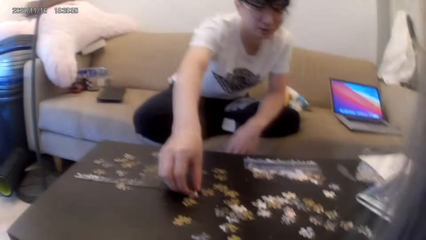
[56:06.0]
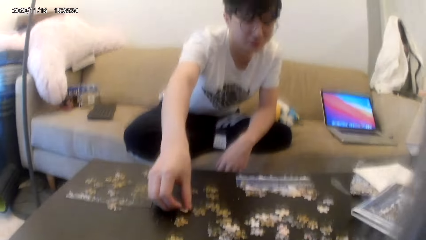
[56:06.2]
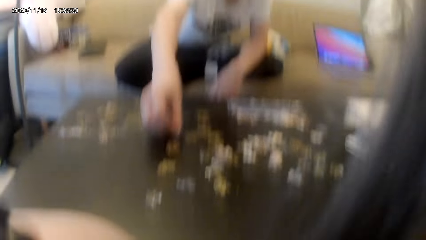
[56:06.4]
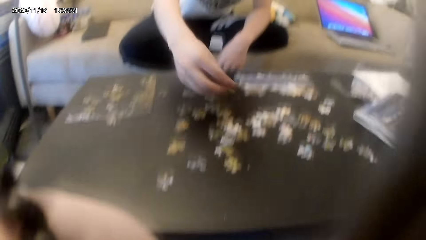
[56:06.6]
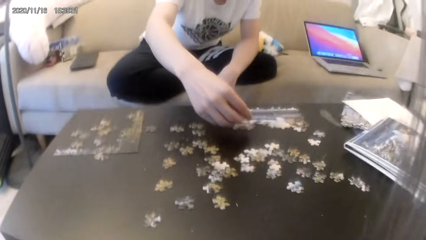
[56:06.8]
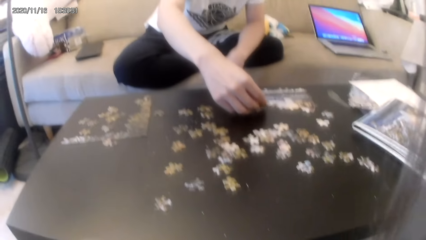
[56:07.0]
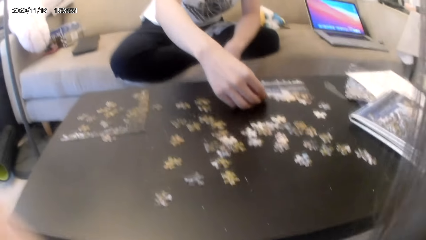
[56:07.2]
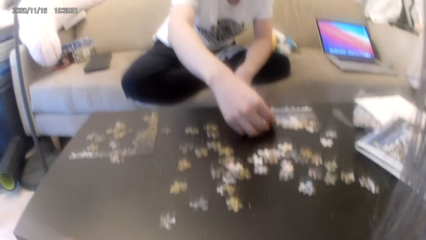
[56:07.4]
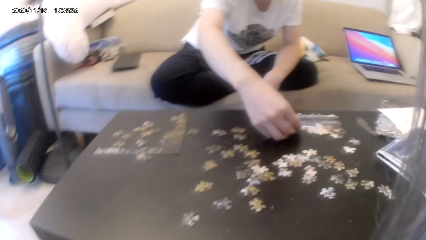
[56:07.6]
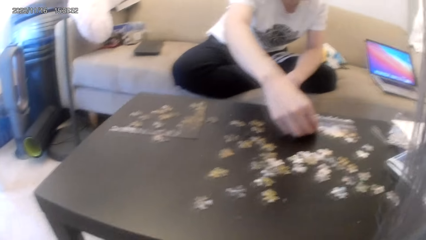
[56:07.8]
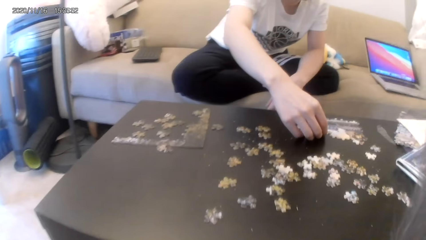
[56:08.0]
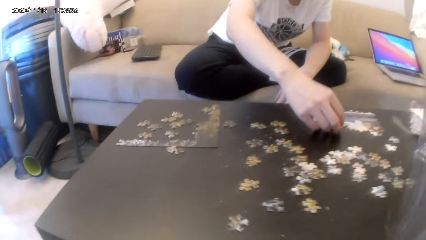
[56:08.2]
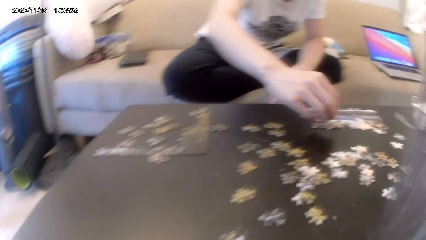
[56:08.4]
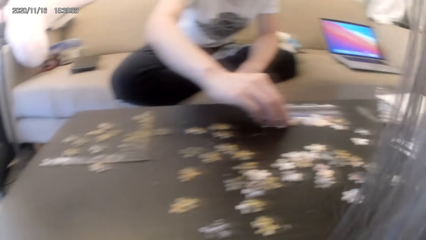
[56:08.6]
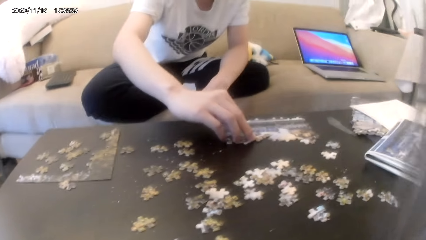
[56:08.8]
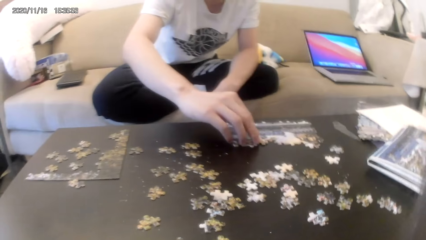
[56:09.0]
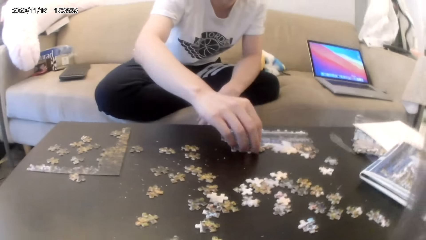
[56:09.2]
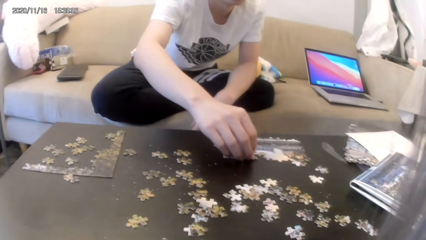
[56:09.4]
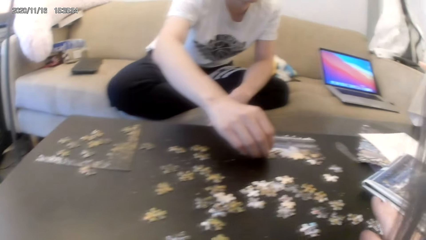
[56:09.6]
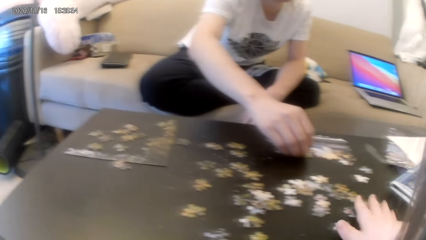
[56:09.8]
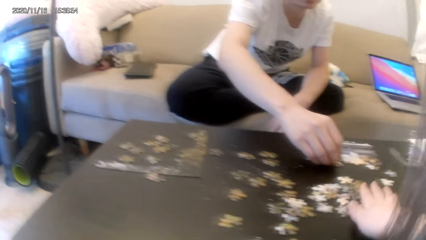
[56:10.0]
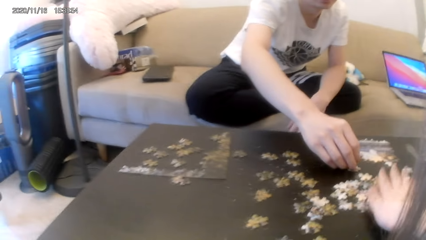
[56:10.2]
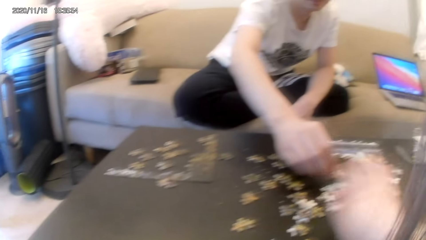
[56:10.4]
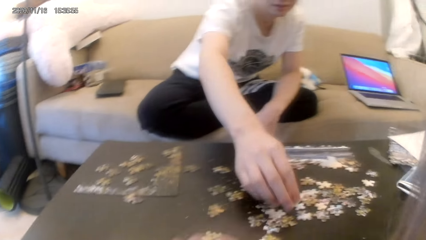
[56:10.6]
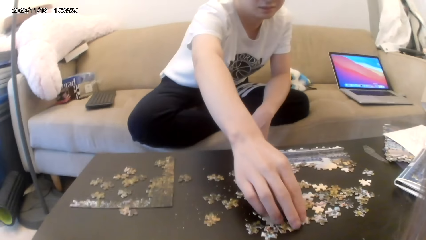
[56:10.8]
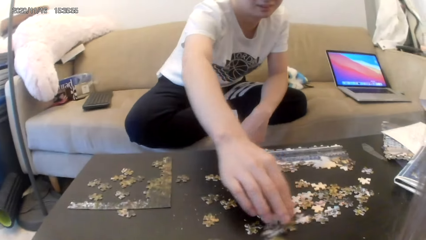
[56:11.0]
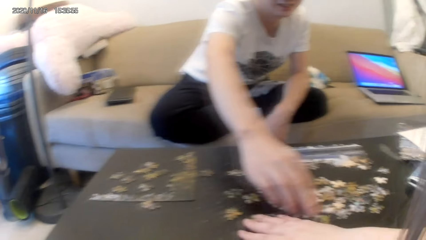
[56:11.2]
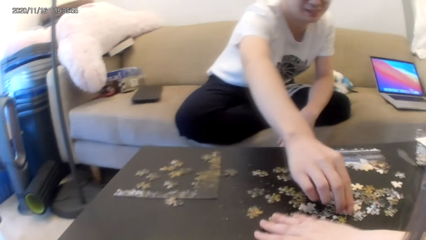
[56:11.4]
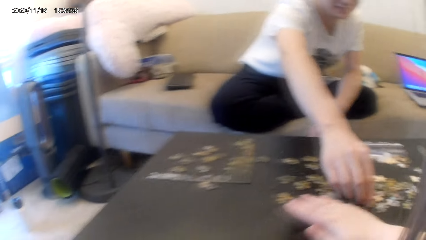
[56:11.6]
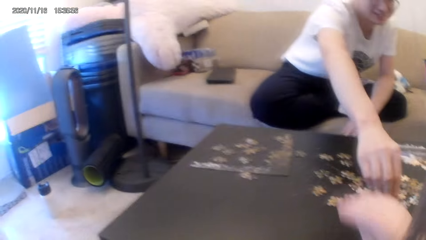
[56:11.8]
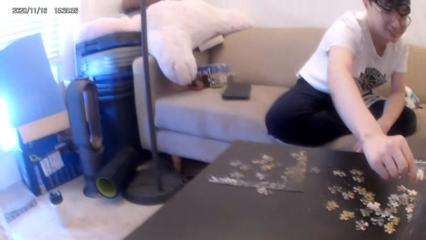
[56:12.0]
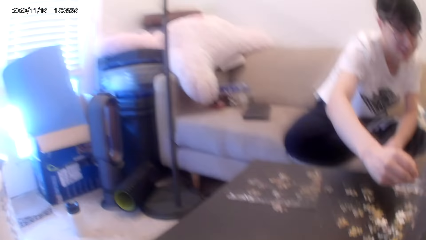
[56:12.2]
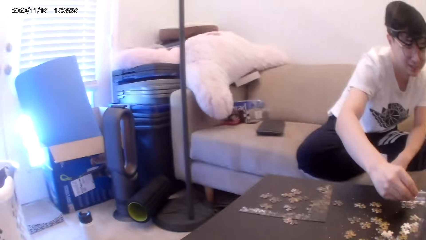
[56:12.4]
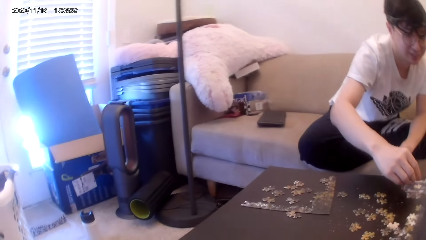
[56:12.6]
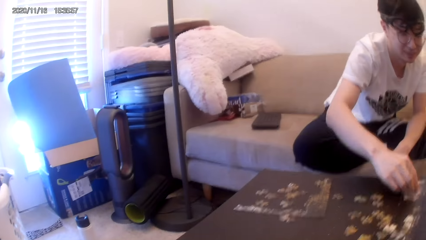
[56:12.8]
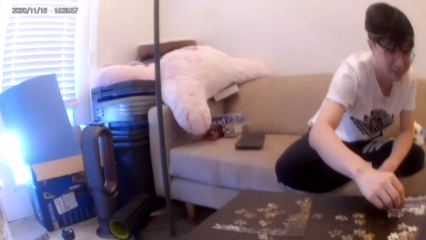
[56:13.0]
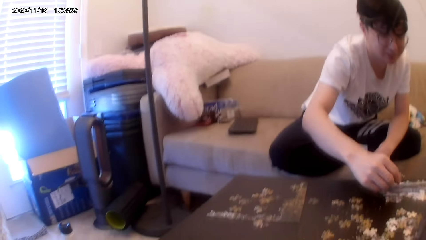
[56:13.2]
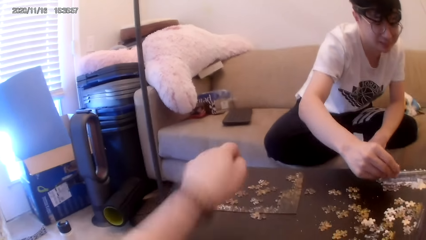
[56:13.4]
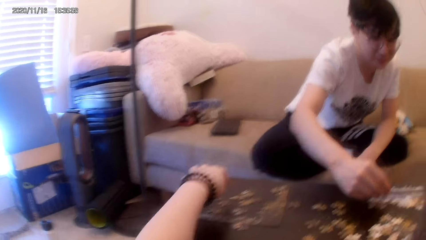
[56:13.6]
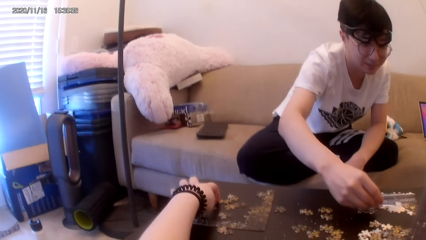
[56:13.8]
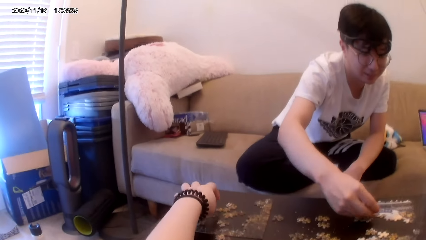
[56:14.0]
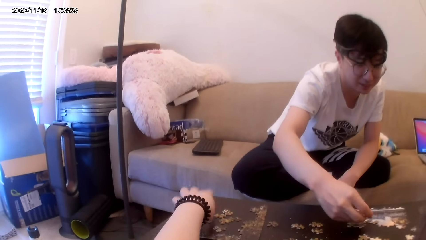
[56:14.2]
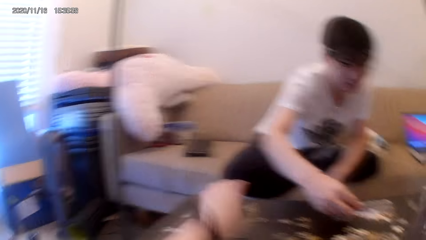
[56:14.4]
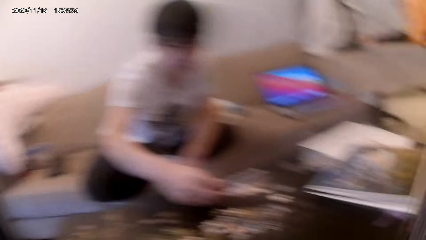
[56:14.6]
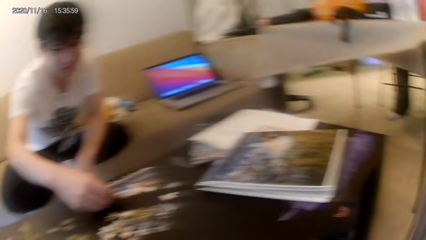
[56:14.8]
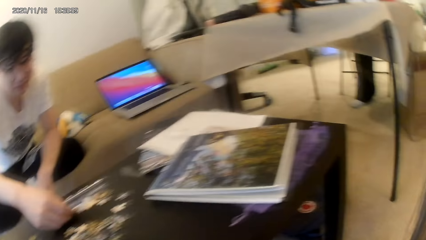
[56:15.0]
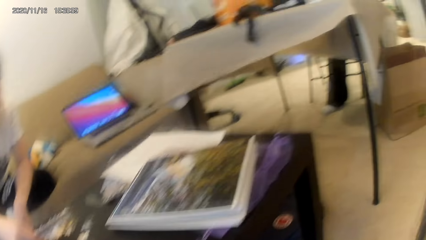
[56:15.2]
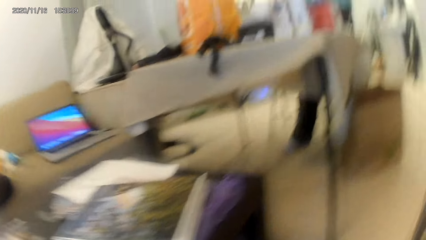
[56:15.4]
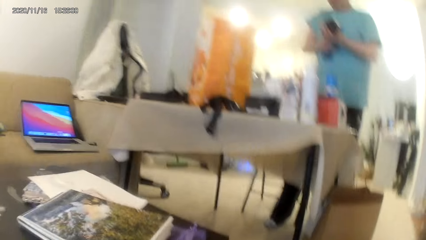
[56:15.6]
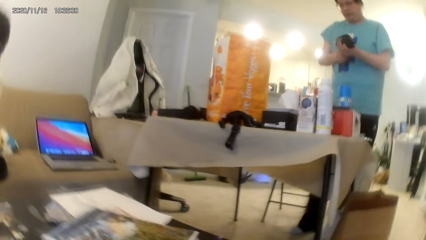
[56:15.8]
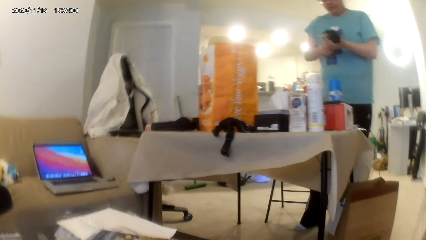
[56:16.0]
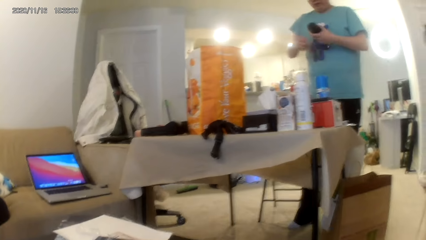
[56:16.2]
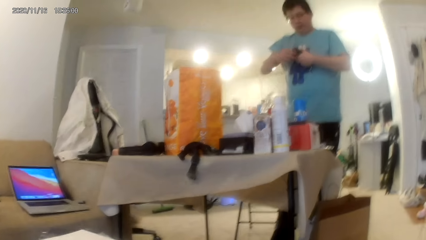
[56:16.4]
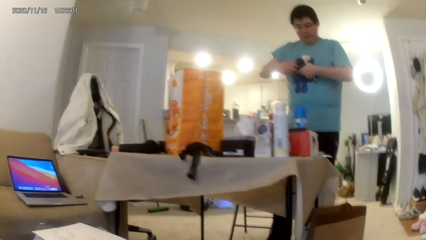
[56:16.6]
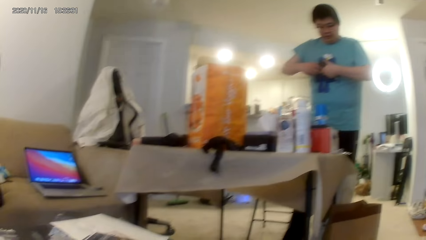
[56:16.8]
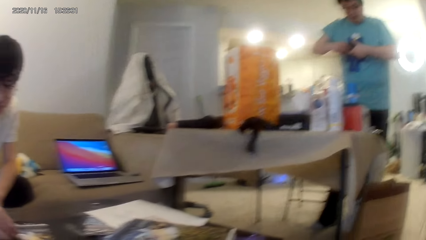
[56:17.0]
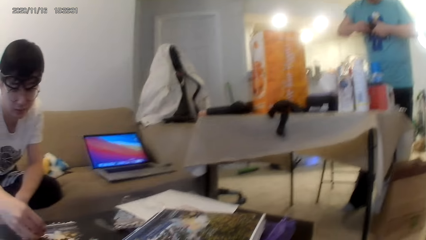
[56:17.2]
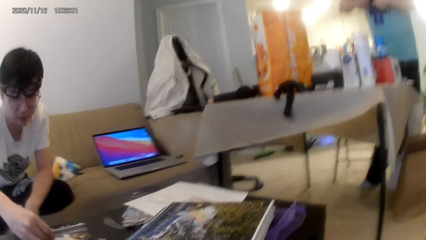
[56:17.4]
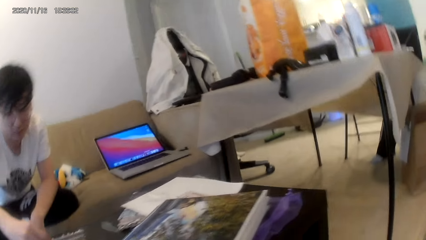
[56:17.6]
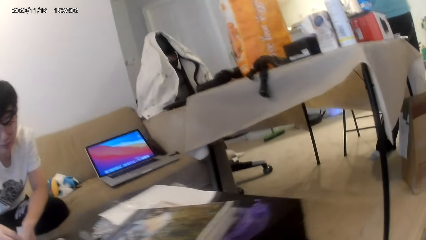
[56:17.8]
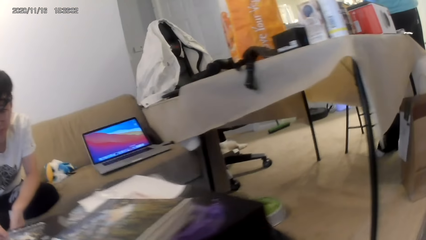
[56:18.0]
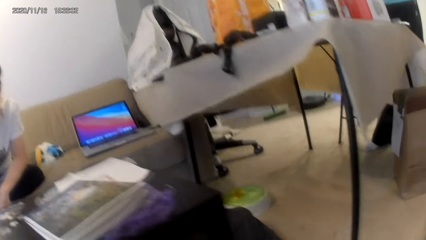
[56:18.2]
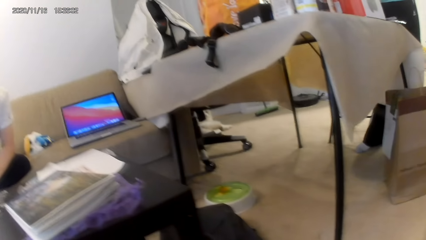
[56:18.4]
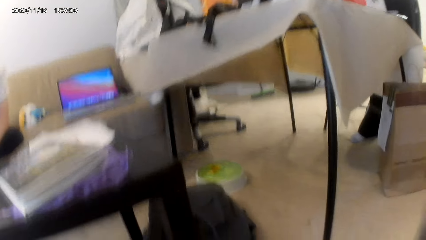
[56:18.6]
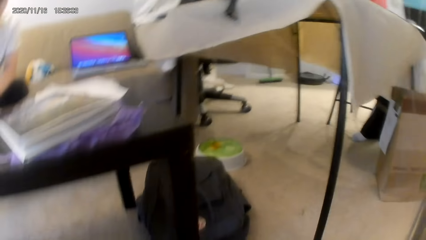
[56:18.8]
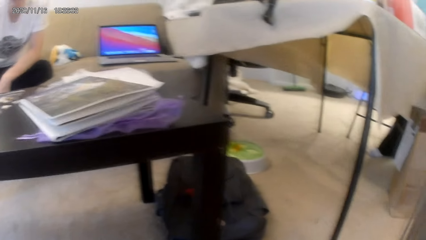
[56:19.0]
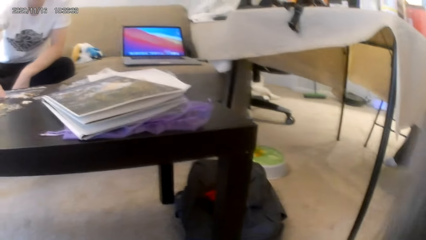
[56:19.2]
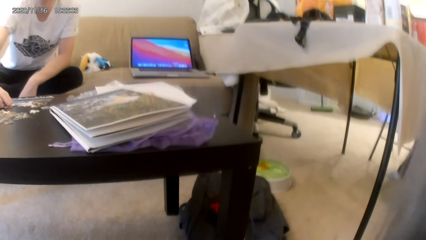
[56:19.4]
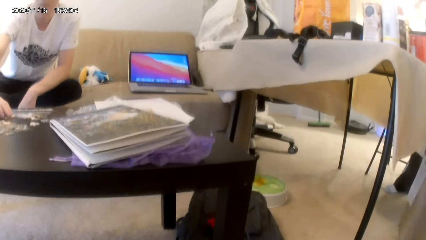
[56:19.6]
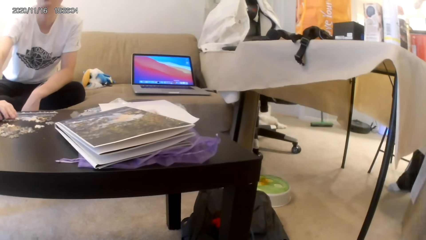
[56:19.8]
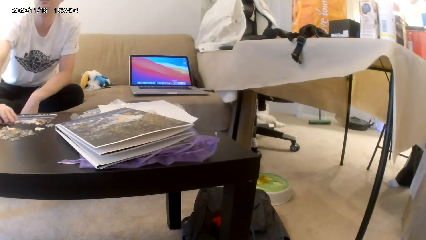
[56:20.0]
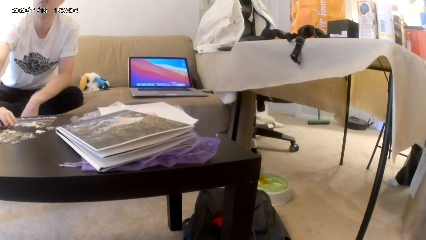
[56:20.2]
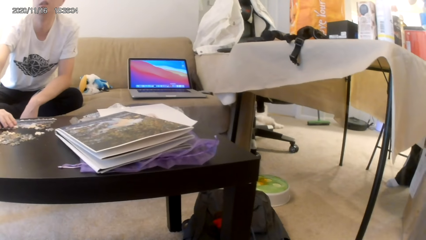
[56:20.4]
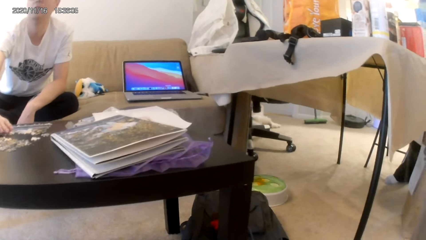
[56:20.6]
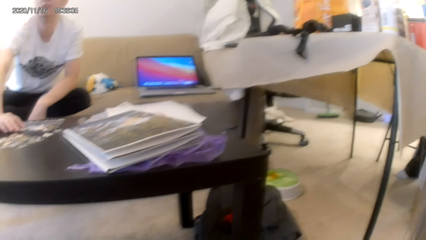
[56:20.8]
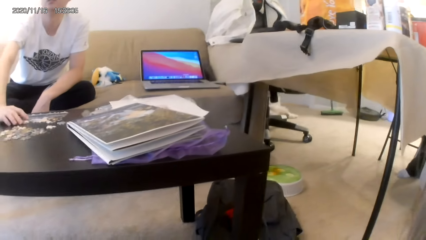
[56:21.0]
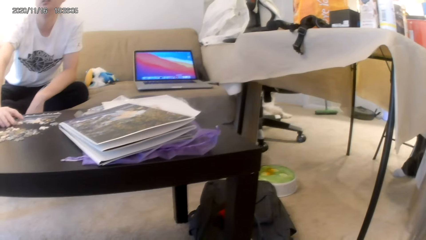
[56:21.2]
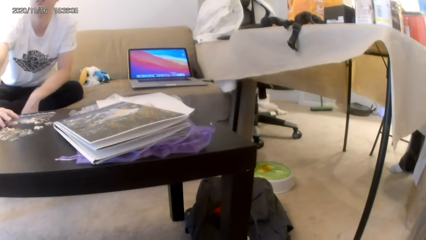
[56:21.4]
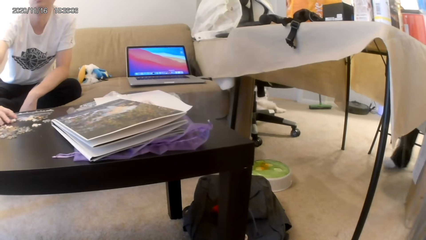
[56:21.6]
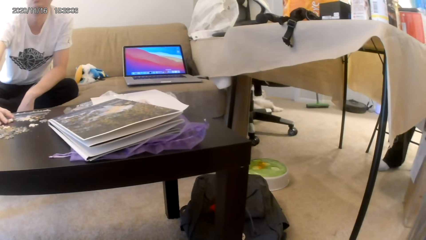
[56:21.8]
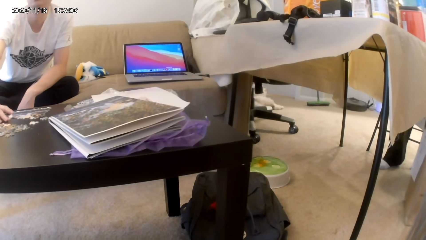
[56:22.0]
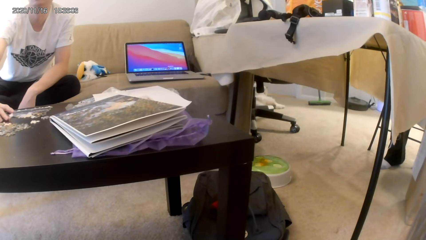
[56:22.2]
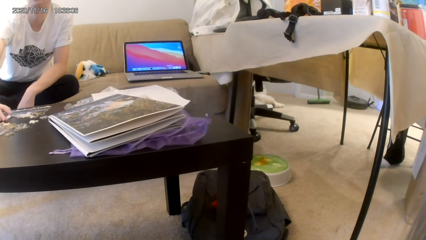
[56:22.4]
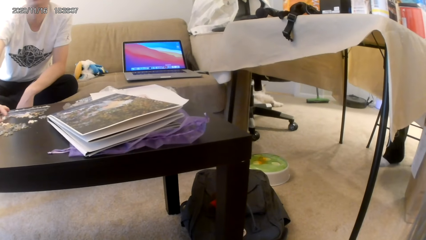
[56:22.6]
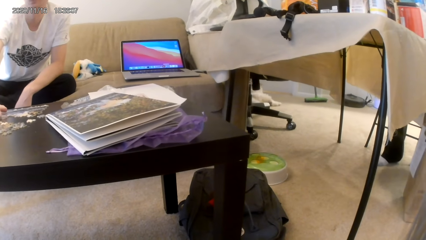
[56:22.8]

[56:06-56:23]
A man picks up a ribbon cut. The man fixes the ribbon cut on the others. The camera wearer converses with the man. They push the ribbon cuts together on the table. The man picks up a ribbon cut. The camera wearer converses with the man. They point on the table. They look around. Another man converses with the camera wearer. A third man opens something.
